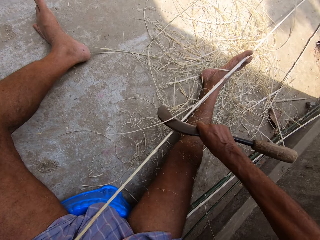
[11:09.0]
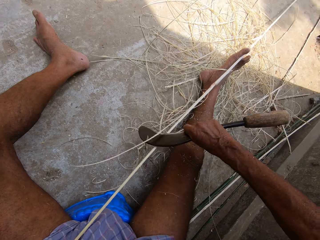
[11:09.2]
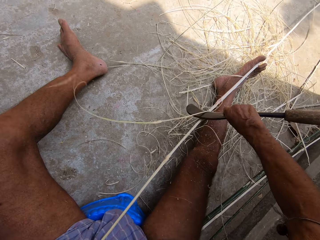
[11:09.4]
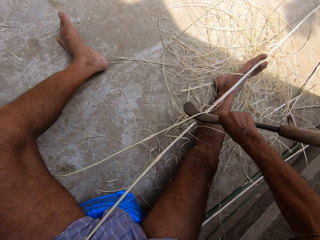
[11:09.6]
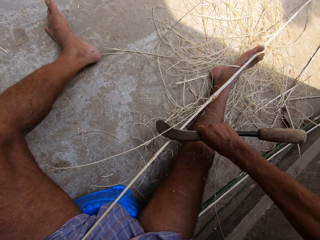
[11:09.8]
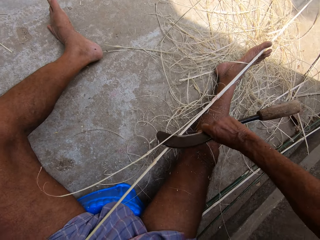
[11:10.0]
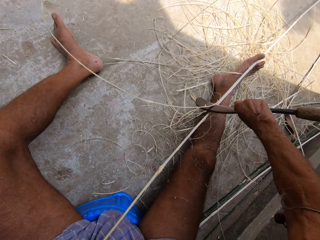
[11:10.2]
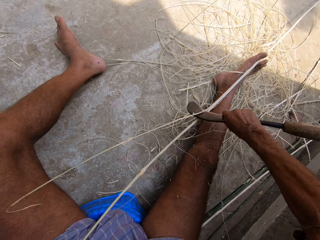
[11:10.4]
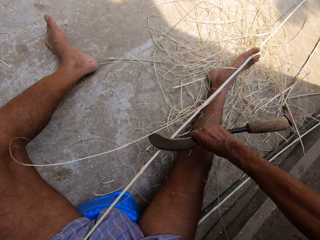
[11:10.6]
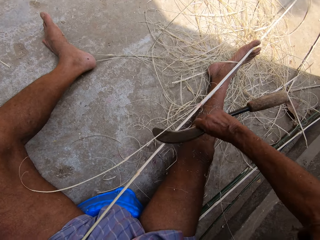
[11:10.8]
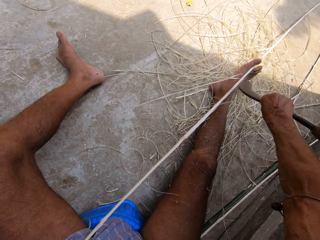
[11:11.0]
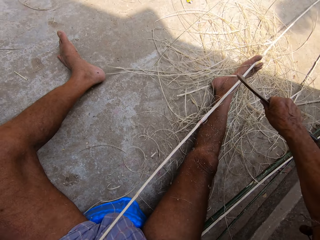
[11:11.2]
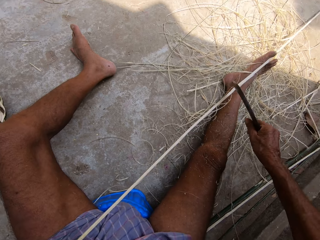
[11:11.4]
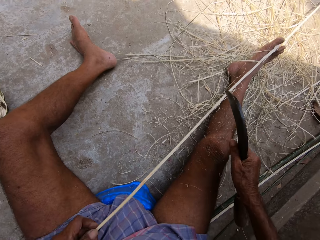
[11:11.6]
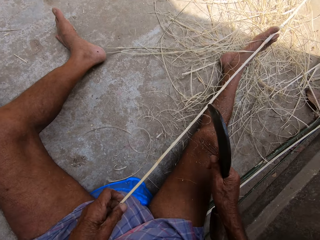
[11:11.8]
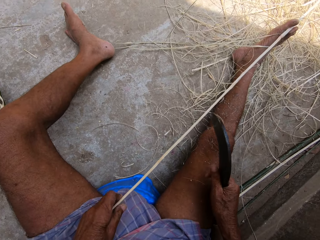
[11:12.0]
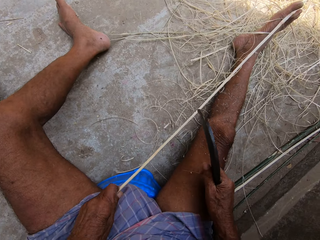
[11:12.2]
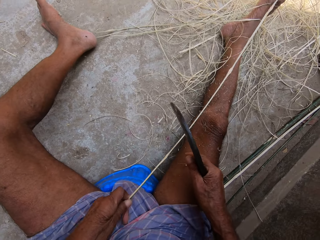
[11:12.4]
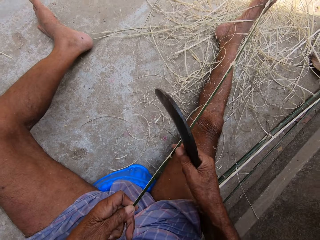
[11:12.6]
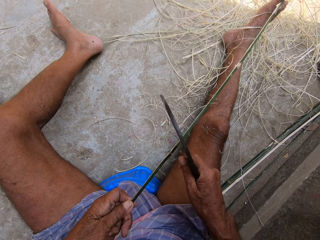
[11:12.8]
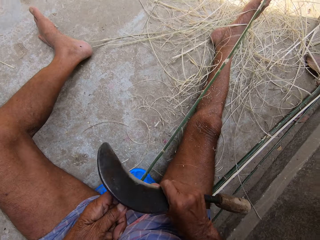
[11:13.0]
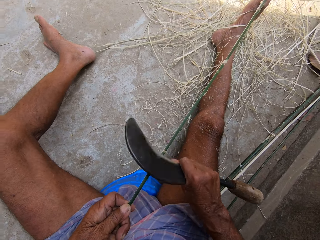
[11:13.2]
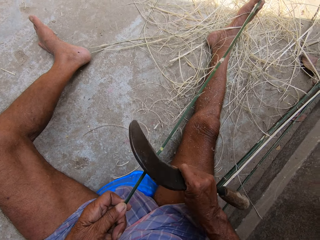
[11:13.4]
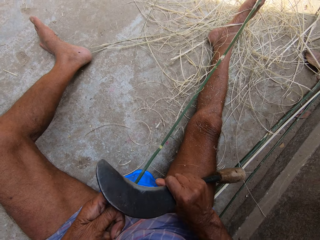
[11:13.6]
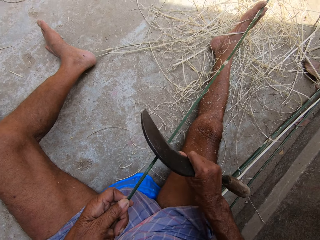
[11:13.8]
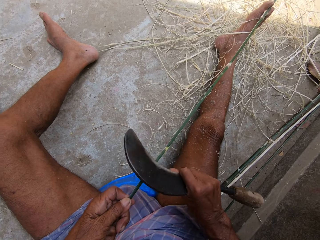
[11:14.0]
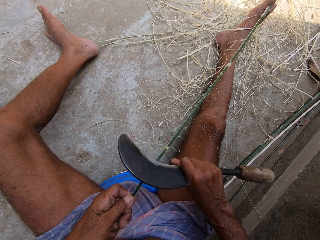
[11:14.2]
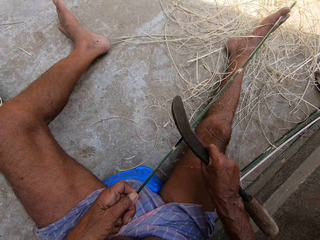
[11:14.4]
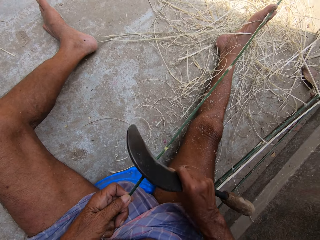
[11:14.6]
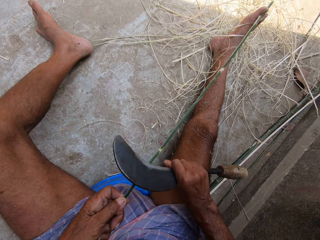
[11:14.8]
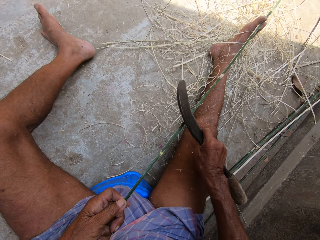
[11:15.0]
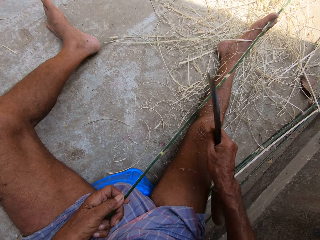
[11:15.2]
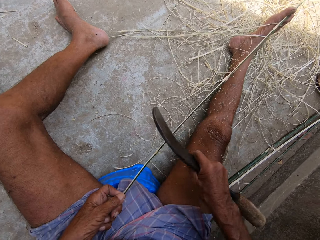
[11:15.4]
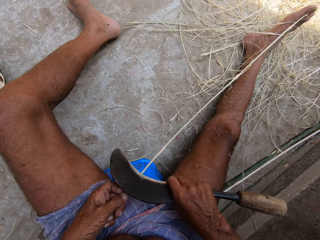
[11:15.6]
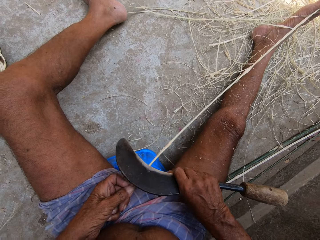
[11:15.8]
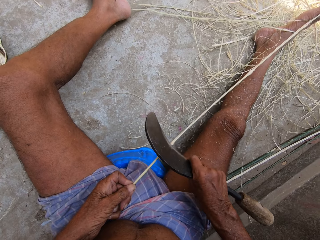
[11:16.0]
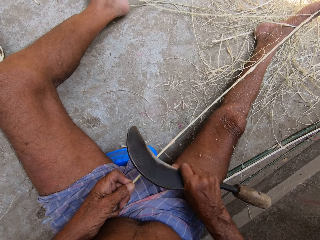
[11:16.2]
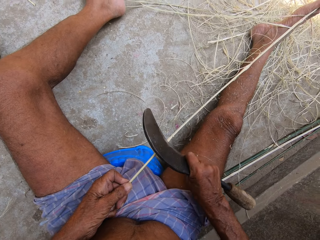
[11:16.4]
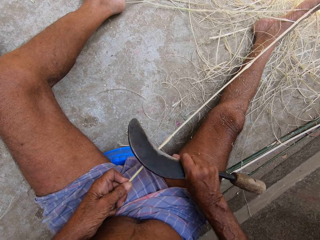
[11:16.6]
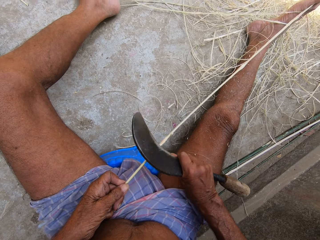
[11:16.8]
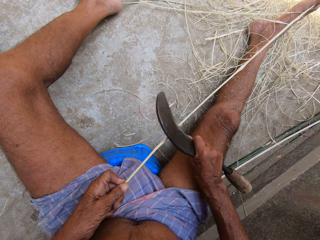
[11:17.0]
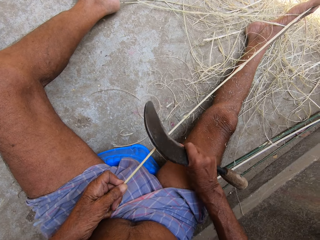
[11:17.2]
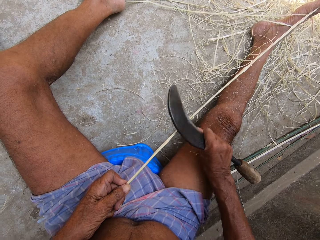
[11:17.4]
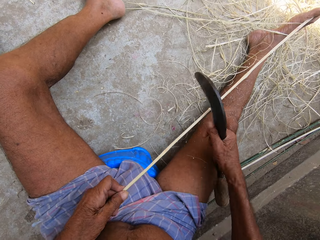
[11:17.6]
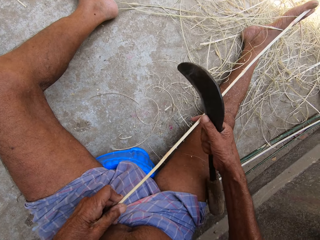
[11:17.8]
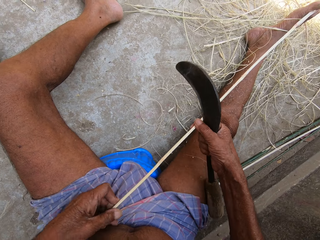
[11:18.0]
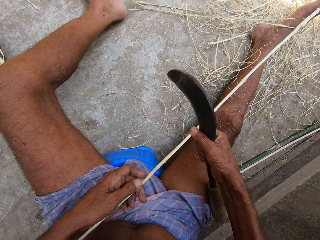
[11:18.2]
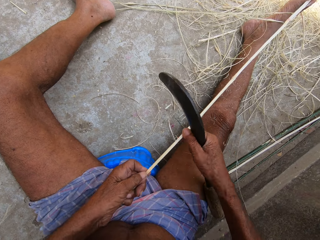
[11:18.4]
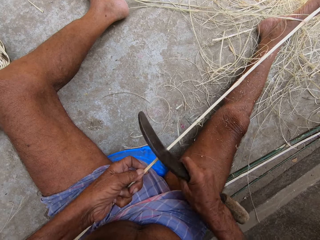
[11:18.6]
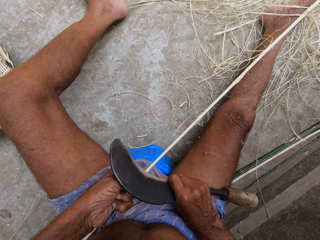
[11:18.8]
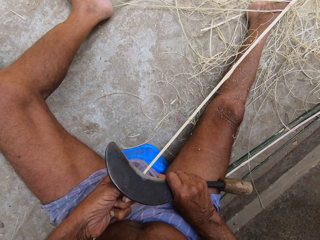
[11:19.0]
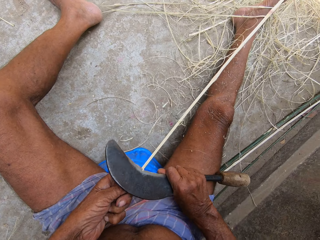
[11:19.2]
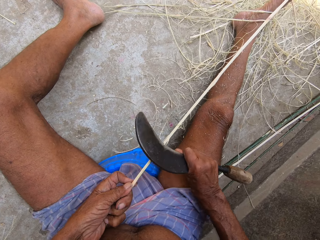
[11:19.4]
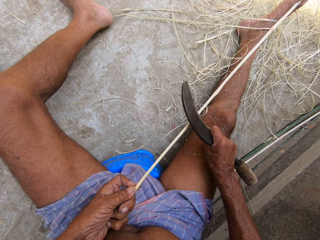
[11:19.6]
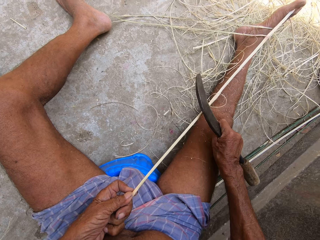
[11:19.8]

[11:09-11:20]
The camera wearer peels the stick with a blade. He peels the stick again. He turns the bamboo stick over with his left hand. He holds the stick with both hands. He peels the bamboo stick with the sickle blade in his right hand. He peels the stick repeatedly.

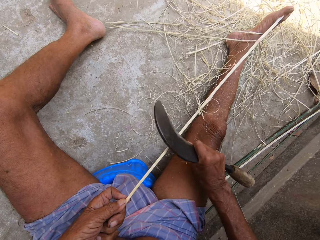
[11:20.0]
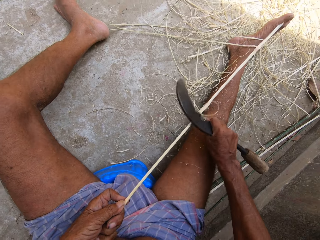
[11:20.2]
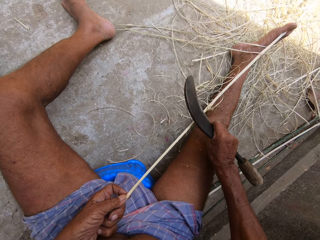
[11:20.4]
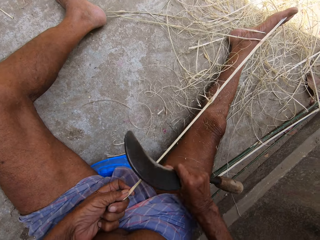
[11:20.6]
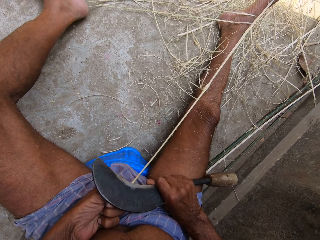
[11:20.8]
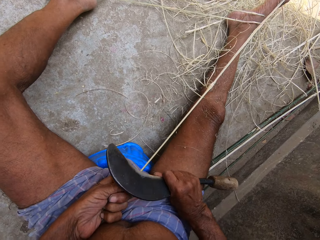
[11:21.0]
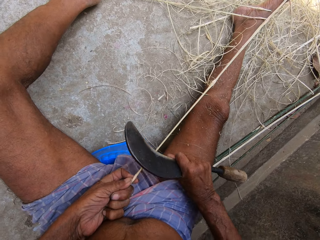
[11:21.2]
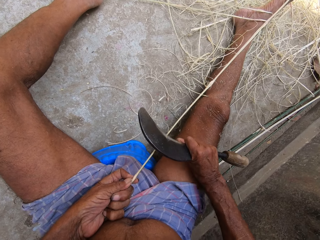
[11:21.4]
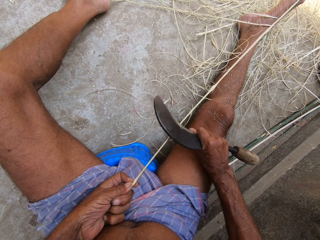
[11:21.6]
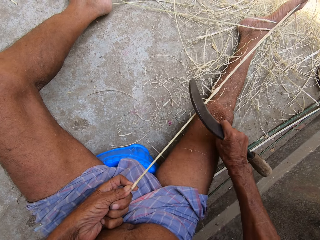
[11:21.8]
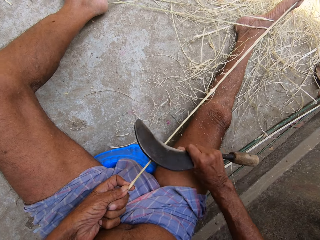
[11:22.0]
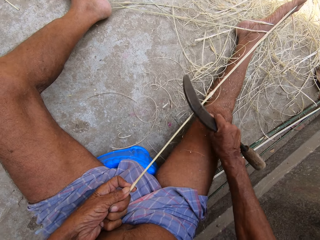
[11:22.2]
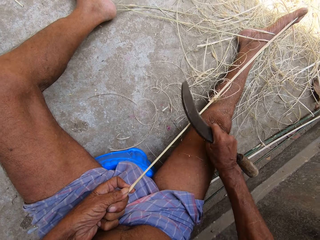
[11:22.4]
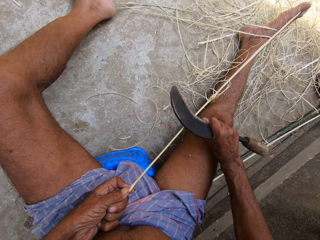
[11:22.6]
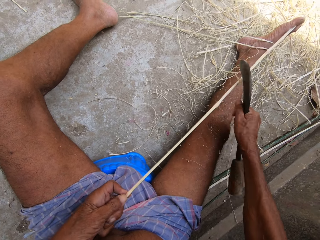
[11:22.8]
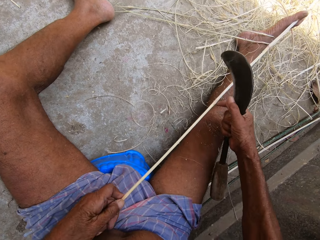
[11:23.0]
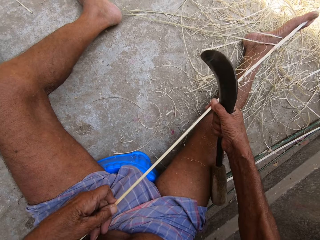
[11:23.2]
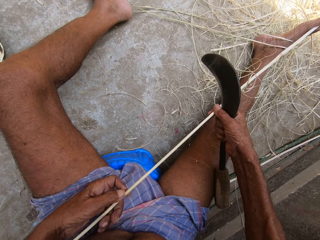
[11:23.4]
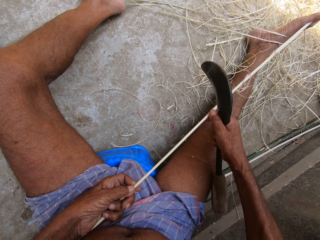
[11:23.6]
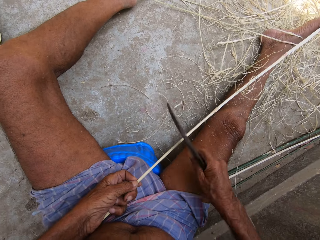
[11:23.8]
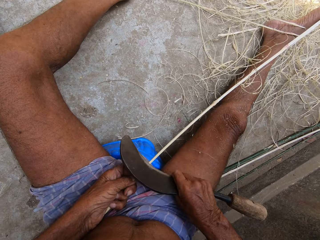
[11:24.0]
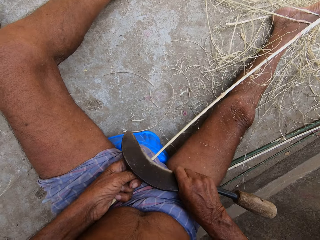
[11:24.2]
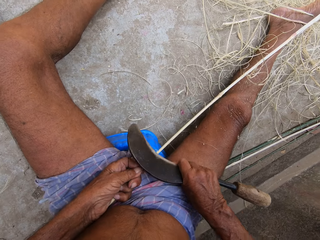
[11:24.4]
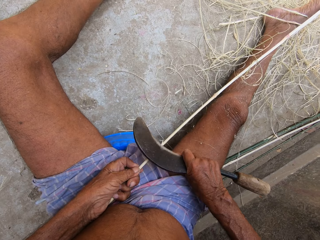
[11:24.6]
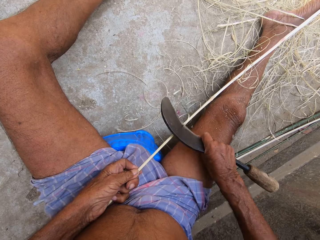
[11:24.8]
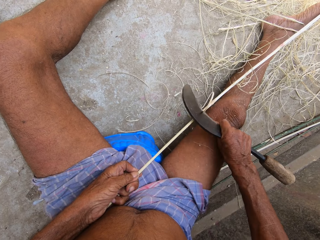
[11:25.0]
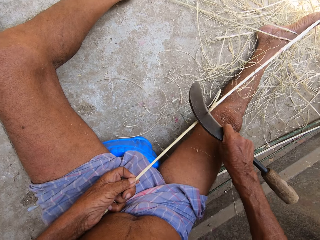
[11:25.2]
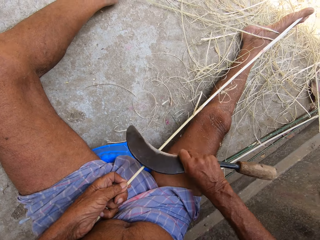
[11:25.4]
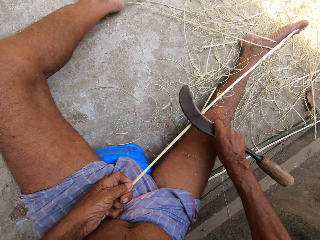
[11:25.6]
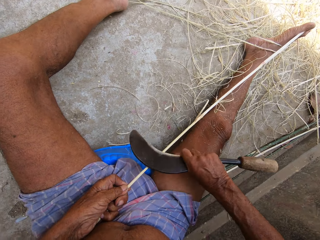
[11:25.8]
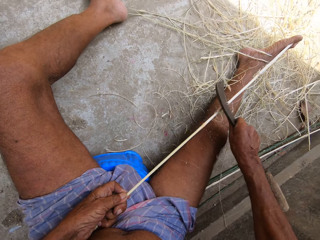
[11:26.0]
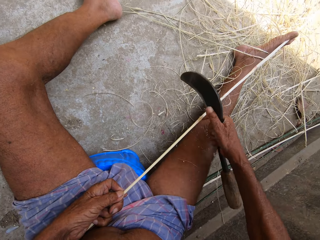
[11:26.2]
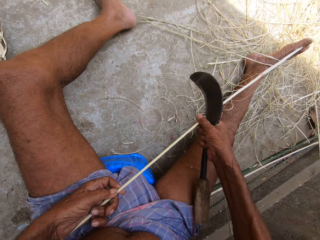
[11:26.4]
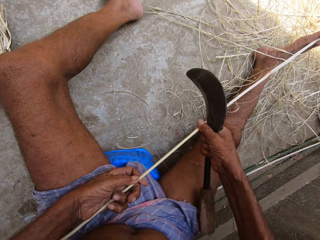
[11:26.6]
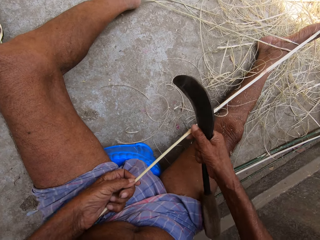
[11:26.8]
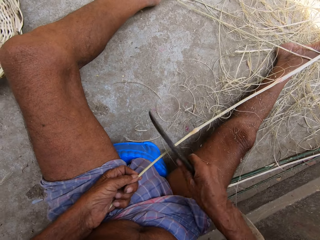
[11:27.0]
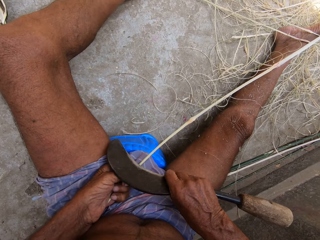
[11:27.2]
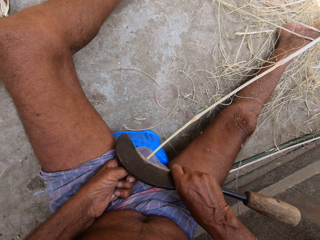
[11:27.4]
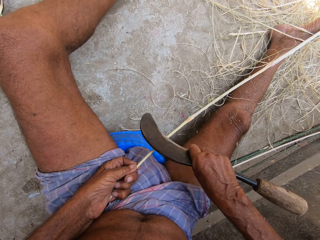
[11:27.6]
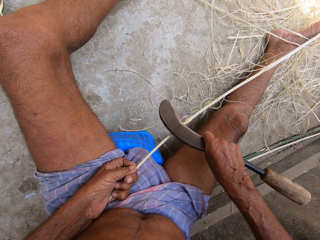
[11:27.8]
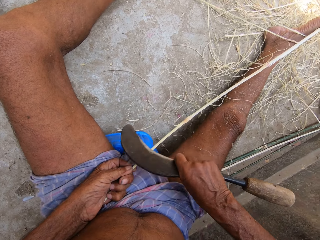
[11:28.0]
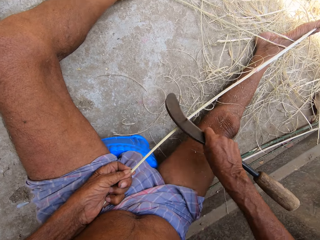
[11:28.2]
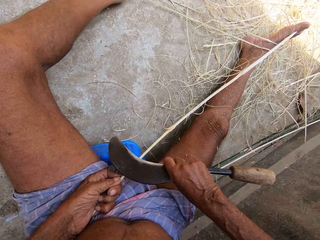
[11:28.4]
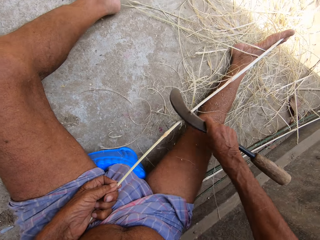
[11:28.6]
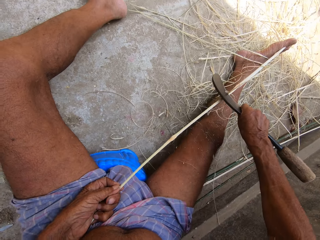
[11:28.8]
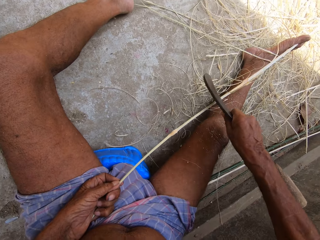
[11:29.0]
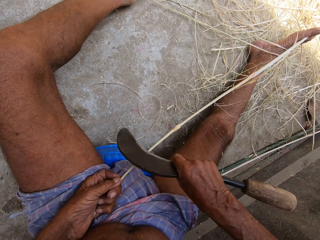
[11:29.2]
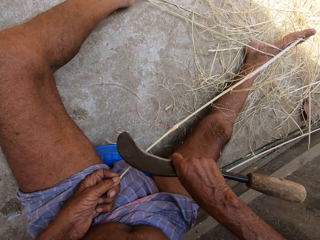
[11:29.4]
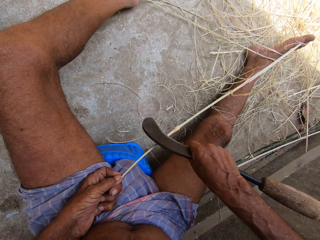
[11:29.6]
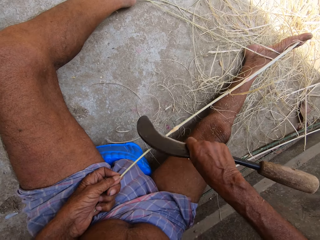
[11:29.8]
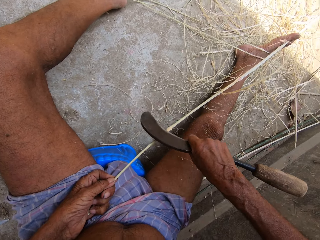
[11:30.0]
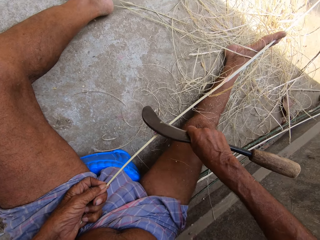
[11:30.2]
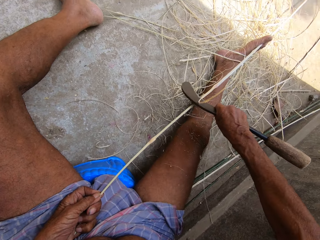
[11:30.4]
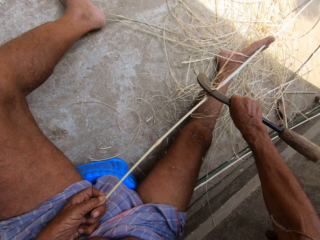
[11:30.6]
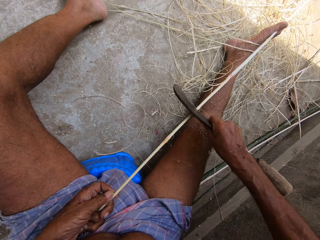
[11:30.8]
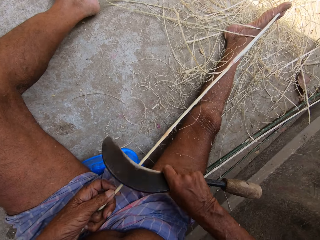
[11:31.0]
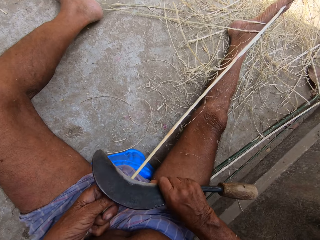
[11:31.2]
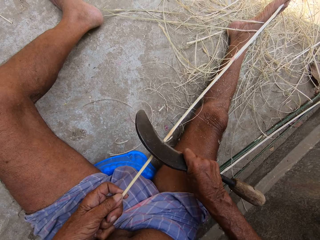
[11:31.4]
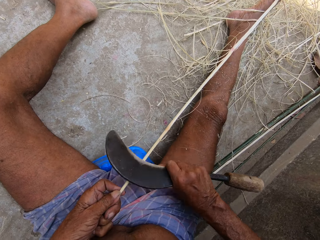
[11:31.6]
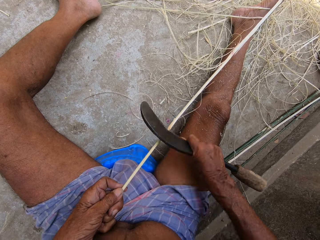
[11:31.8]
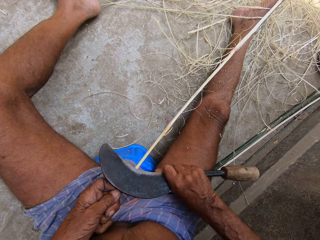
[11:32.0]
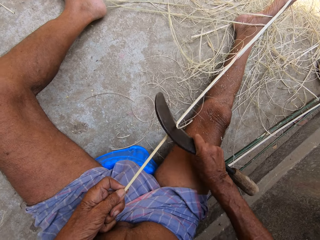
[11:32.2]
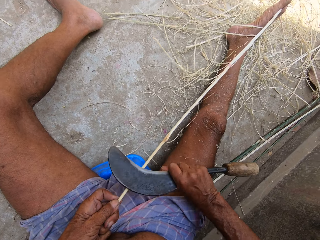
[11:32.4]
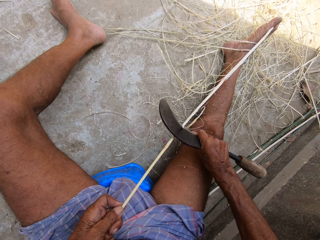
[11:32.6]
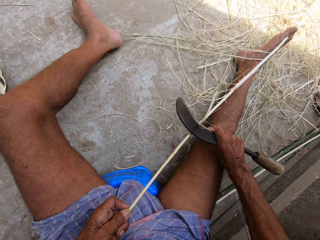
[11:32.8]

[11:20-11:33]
The camera wearer peels the stick with a blade. They peel the stick with the blade repeatedly.
